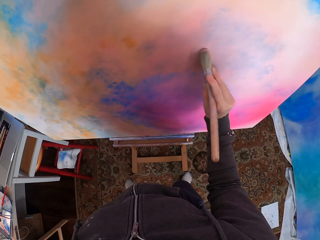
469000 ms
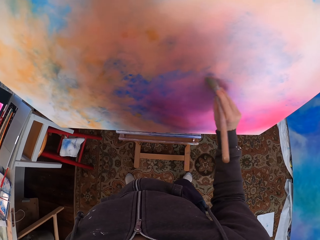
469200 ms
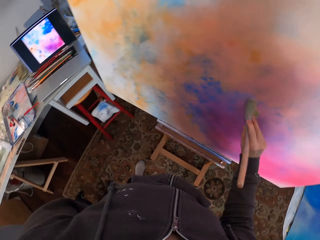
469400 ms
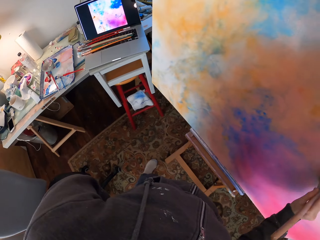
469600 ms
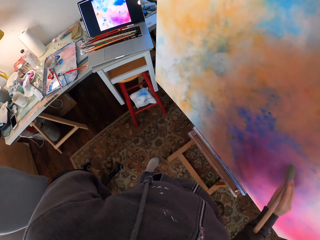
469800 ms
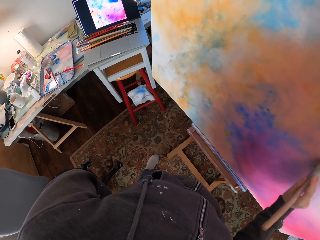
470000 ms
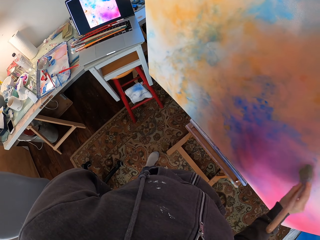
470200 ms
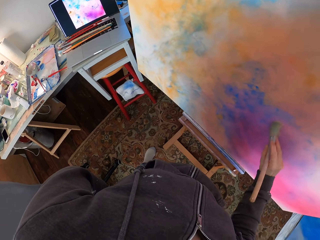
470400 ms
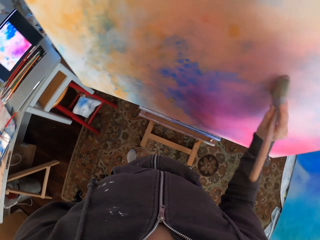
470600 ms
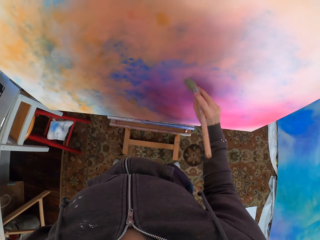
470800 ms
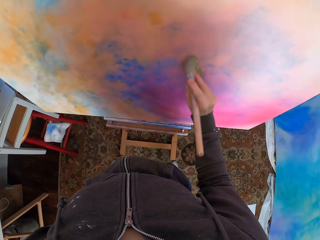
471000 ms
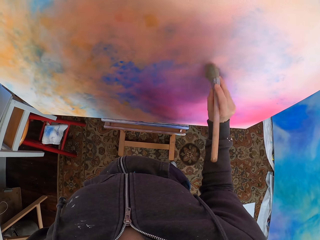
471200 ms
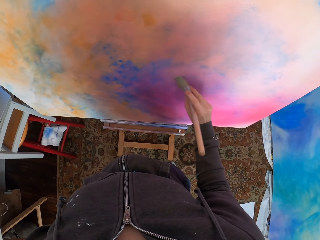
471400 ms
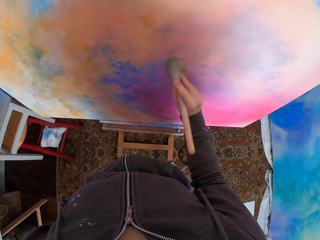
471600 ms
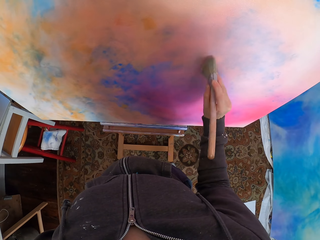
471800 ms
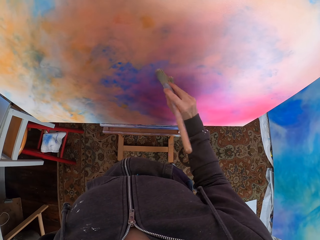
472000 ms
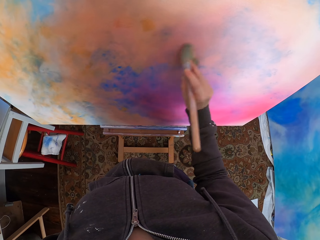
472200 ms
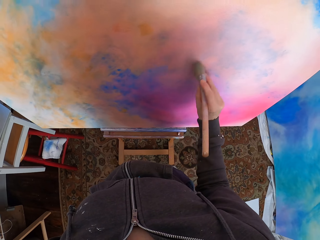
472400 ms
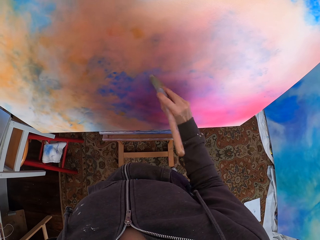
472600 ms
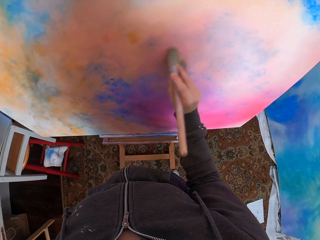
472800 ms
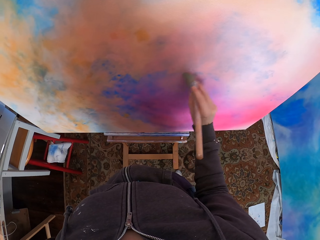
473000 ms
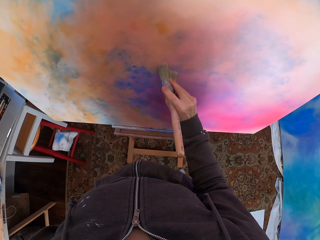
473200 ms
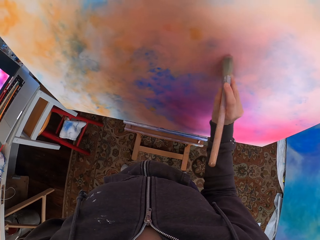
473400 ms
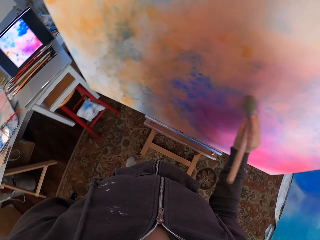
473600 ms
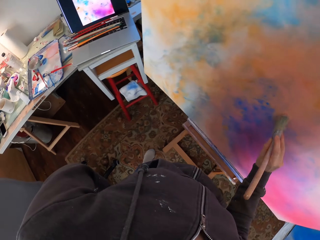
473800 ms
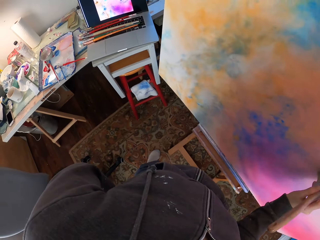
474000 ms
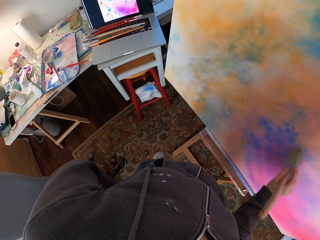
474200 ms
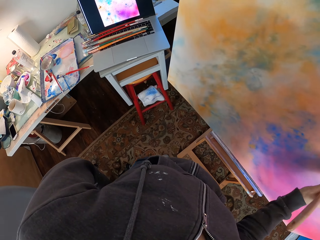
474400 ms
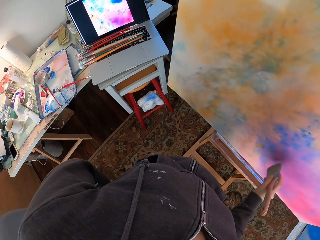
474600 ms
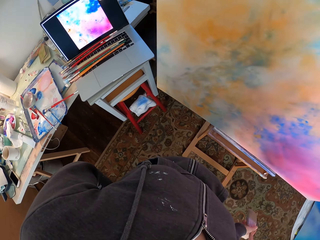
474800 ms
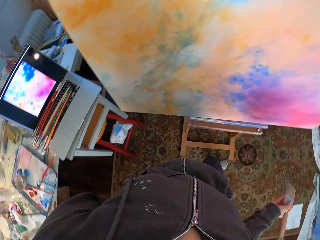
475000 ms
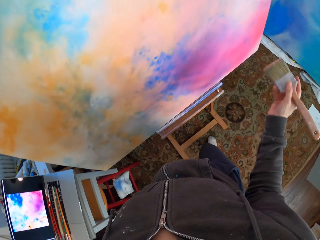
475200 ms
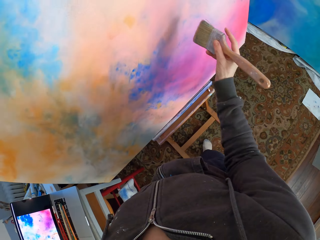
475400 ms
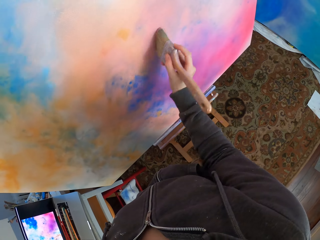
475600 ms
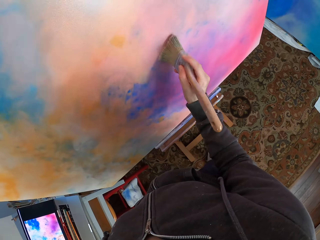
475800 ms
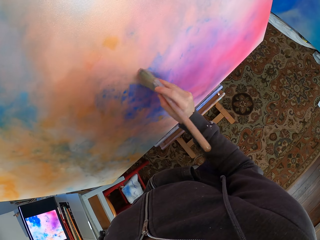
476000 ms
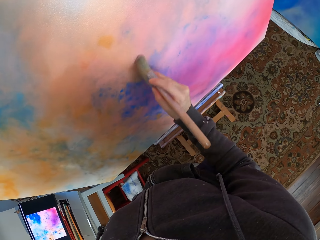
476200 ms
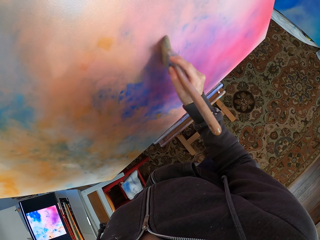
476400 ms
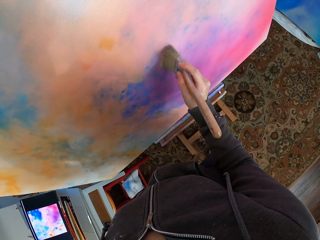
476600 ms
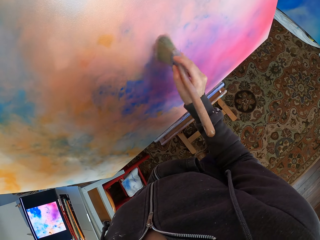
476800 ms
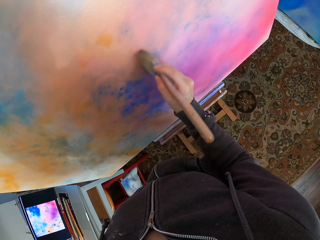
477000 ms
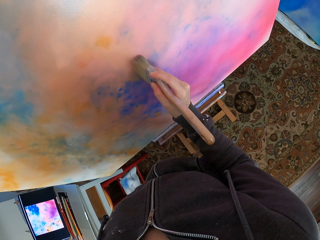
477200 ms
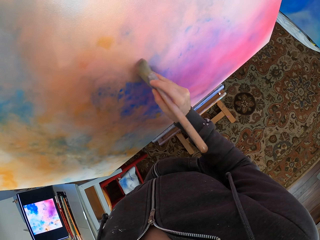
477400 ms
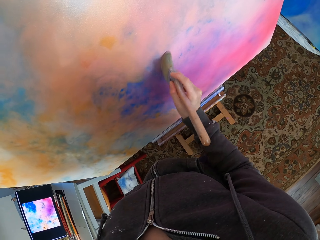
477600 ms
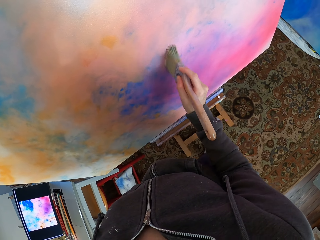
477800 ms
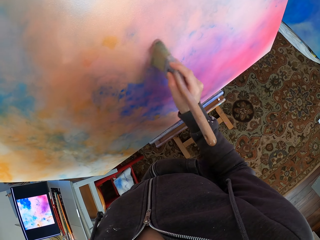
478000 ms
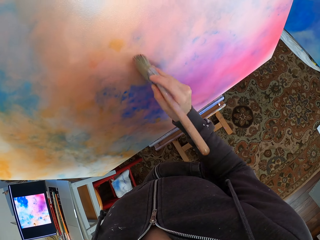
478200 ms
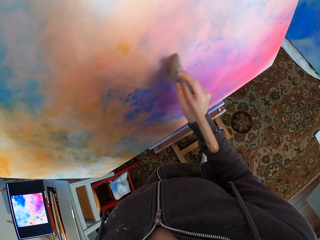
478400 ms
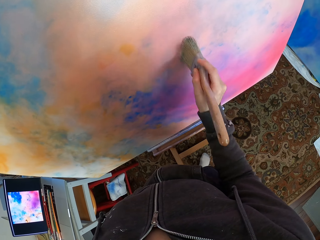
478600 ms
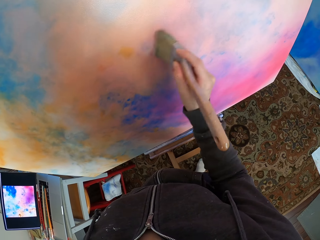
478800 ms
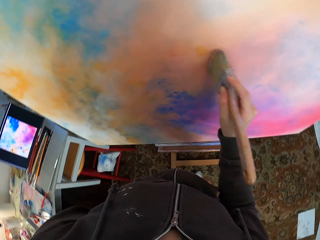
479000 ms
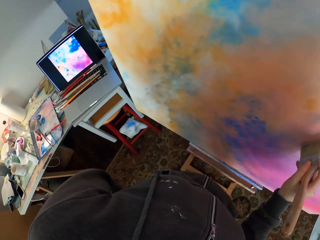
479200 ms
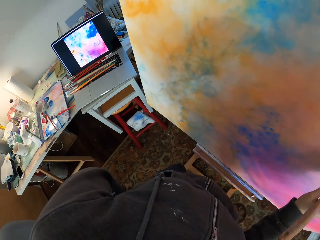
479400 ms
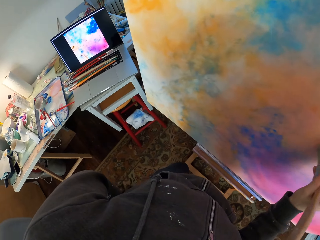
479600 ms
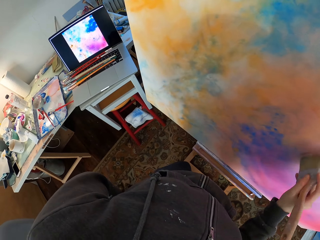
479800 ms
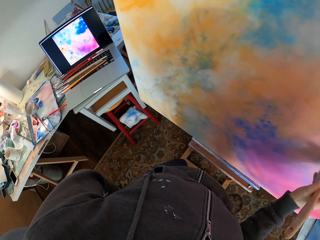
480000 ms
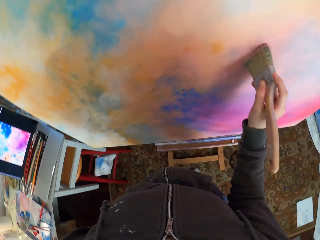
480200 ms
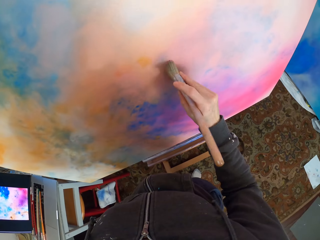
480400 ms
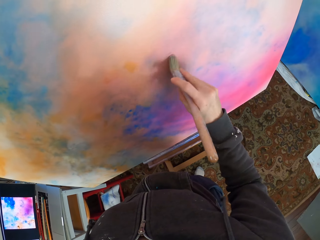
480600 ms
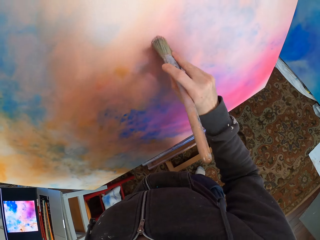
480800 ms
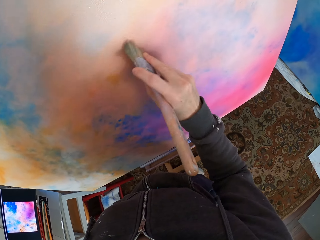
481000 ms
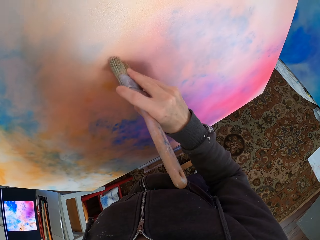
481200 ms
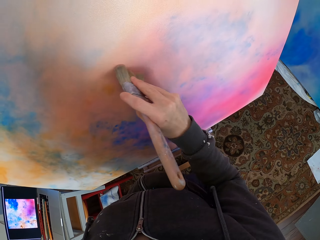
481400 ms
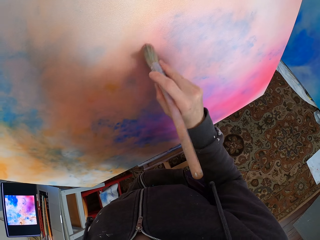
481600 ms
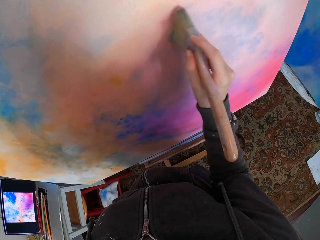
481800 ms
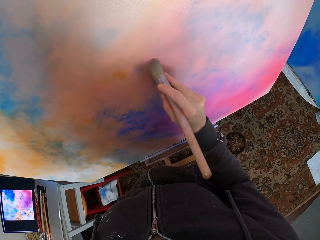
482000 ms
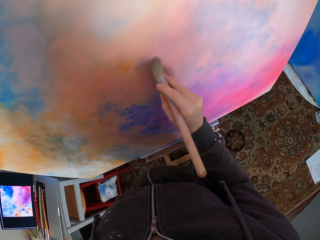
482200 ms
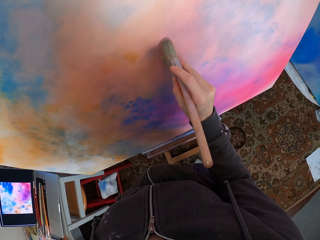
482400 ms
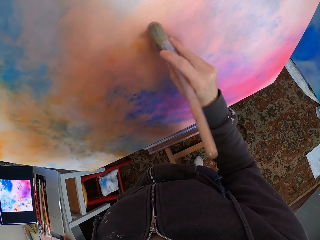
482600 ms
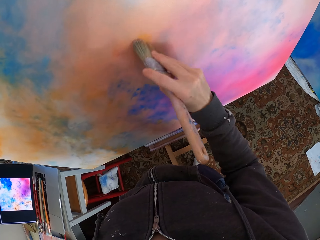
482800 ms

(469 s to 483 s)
The camera wearer looks at the laptop. They look at the canvas. They look at the laptop. They paint the canvas. They look at the laptop. They look at the canvas.

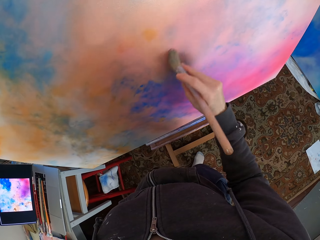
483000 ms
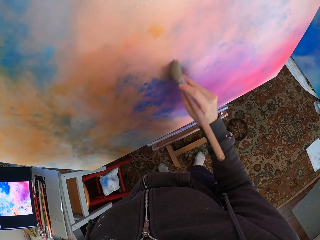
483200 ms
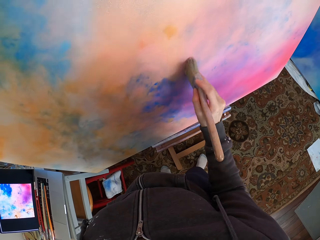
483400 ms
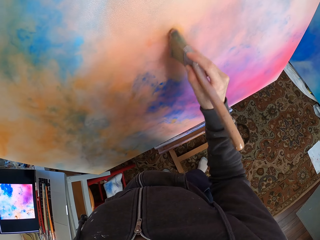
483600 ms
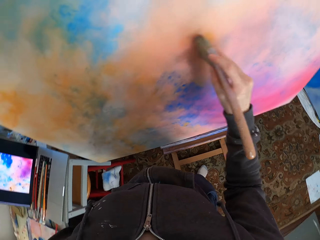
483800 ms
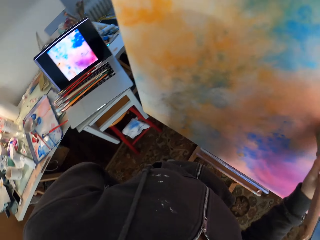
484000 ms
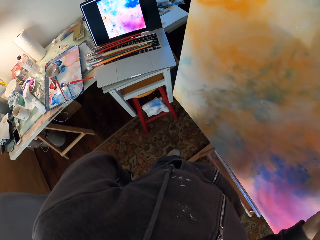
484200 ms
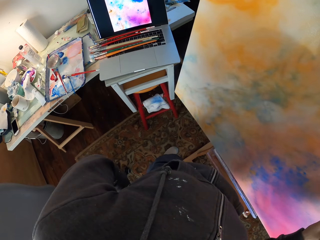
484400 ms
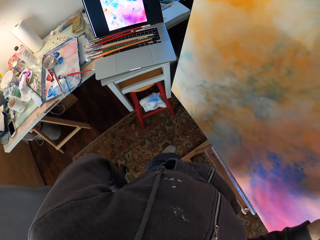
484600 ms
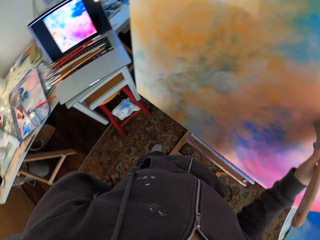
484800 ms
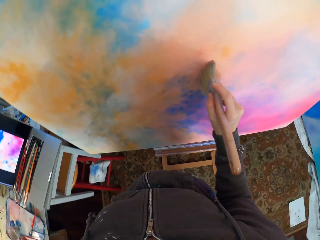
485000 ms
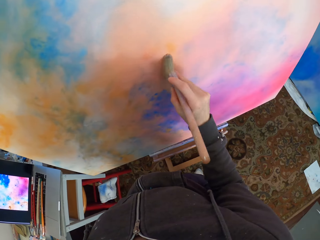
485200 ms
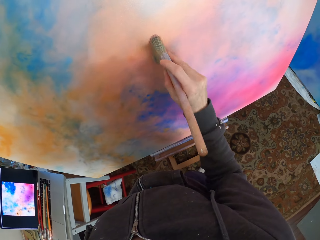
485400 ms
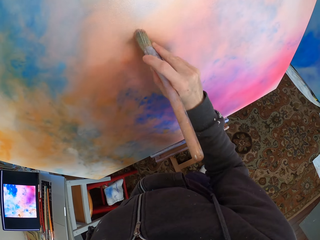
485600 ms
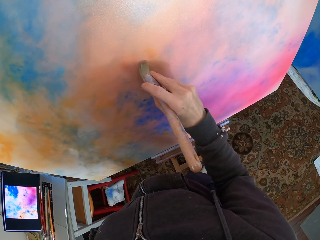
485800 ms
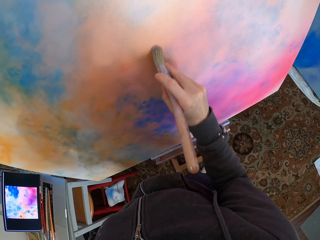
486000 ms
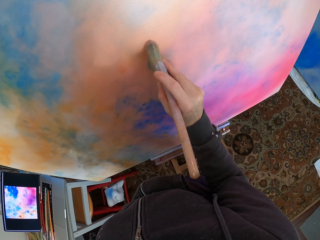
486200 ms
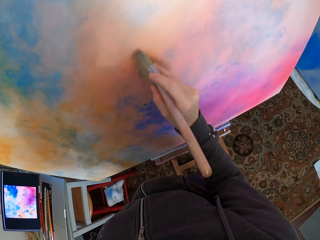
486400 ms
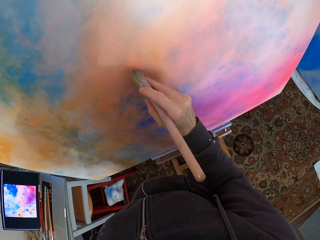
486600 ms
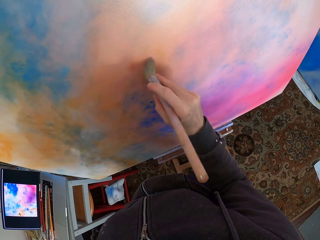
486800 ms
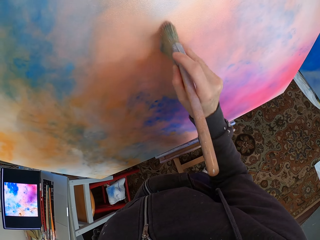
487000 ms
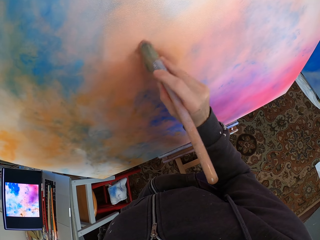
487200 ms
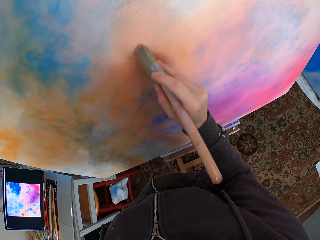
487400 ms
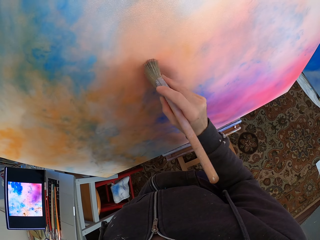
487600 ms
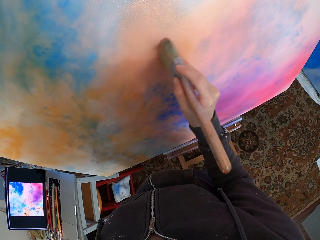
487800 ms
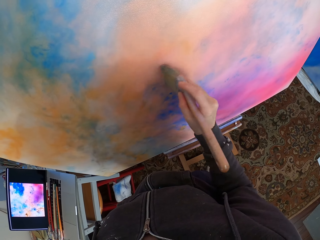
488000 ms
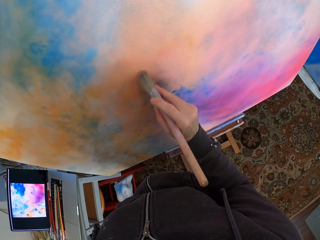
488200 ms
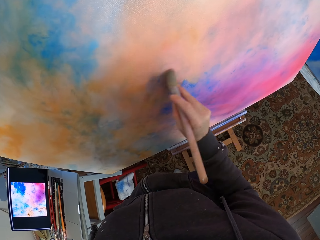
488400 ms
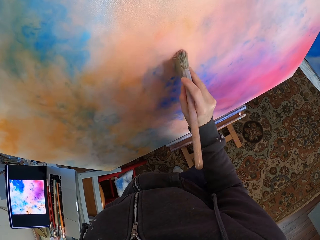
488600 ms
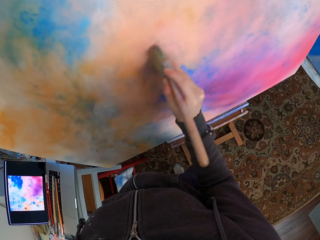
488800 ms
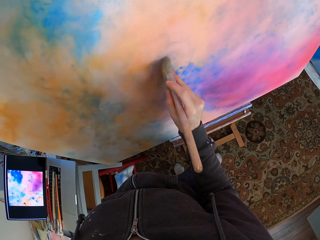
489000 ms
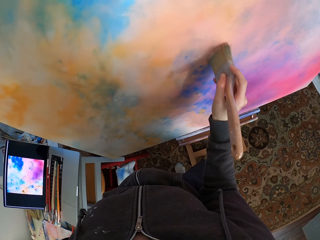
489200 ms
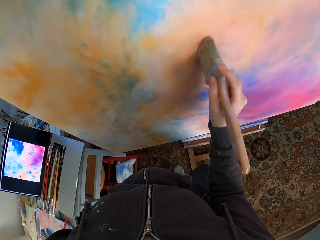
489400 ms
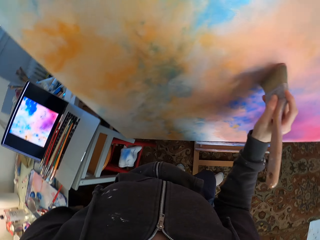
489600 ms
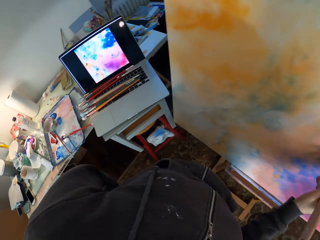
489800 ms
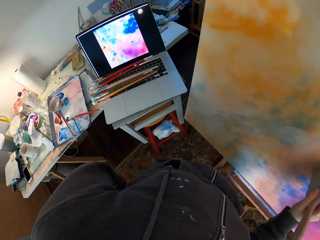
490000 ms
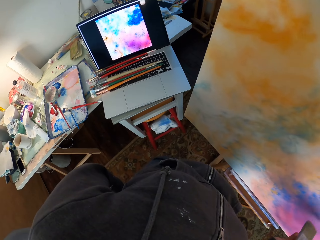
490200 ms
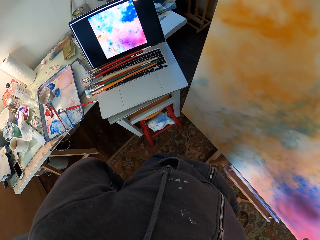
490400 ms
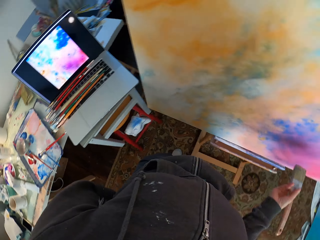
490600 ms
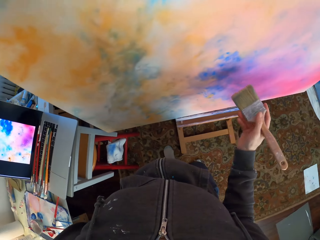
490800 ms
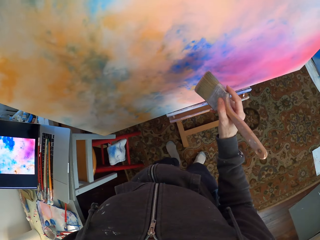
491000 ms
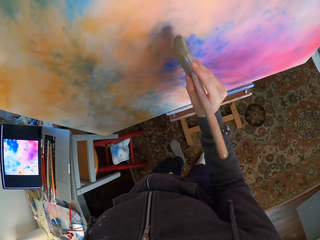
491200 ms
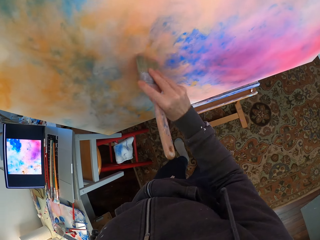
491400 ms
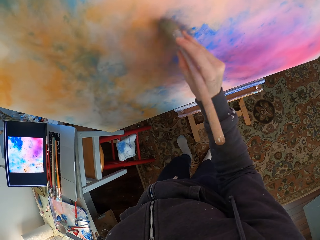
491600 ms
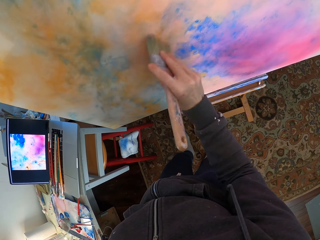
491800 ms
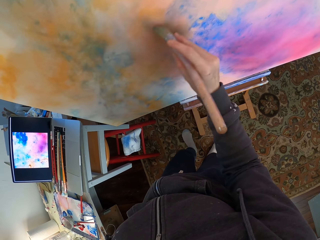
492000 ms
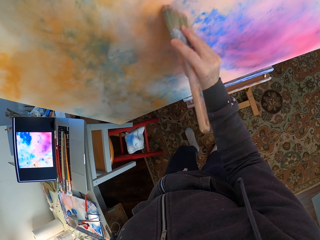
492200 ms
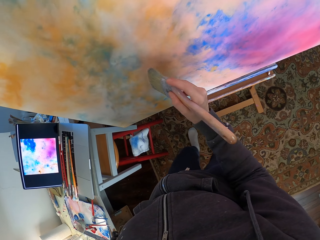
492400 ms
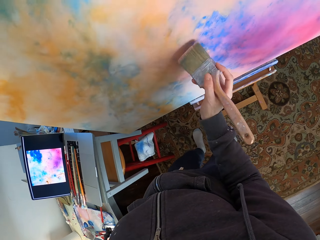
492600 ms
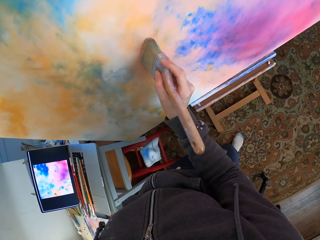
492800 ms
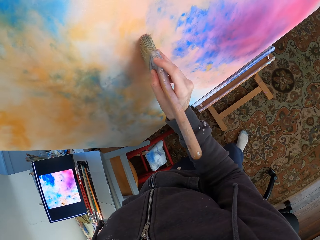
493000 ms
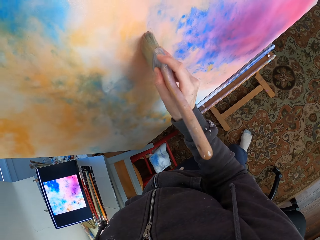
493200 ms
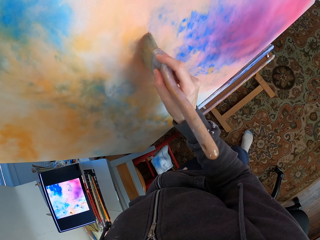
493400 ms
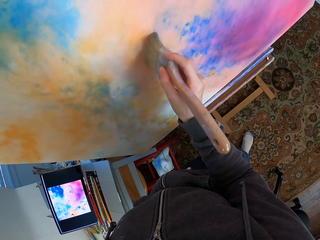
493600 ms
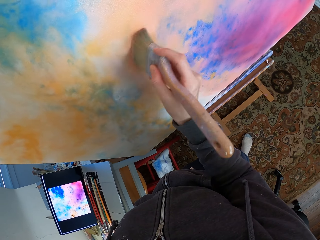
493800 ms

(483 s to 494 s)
The camera wearer looks at the laptop. They look at the canvas. They look at the laptop. They look at the canvas.
